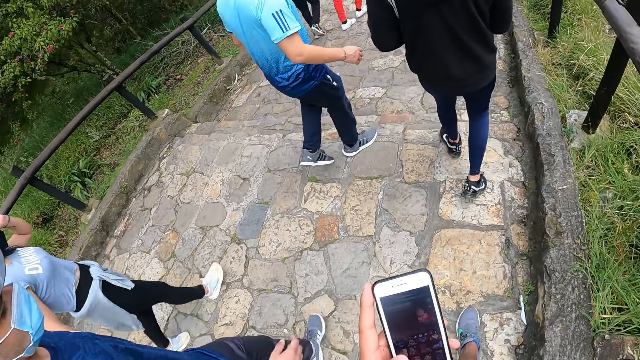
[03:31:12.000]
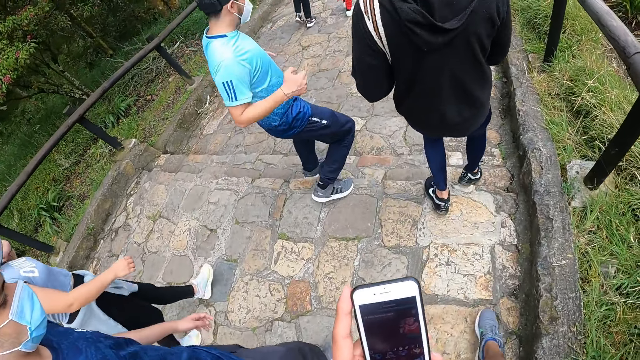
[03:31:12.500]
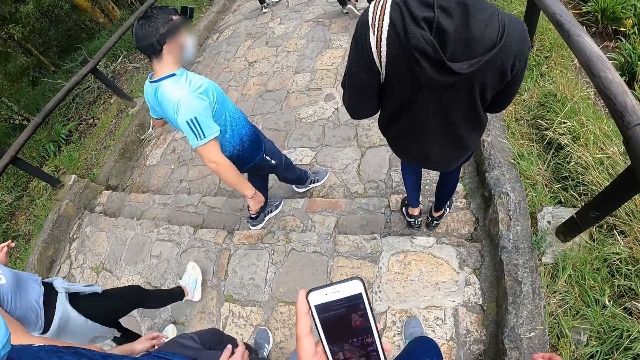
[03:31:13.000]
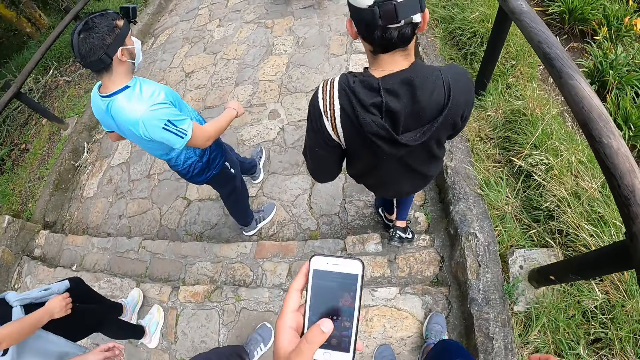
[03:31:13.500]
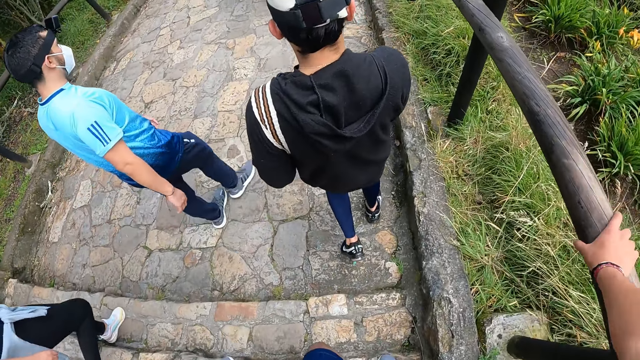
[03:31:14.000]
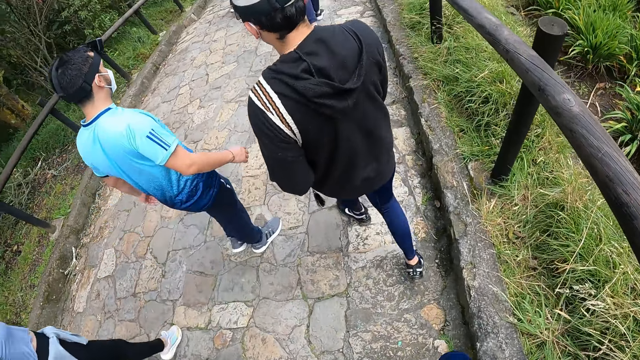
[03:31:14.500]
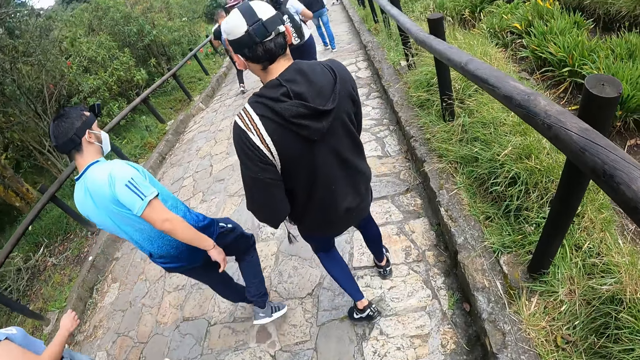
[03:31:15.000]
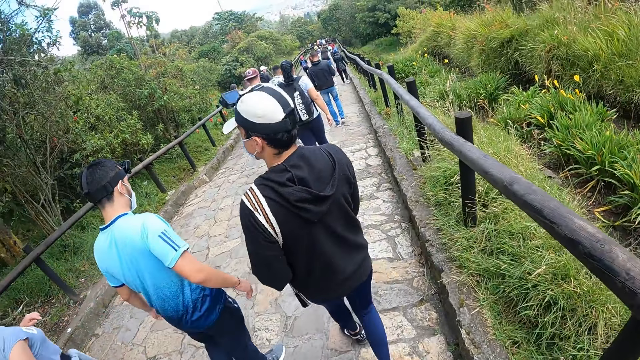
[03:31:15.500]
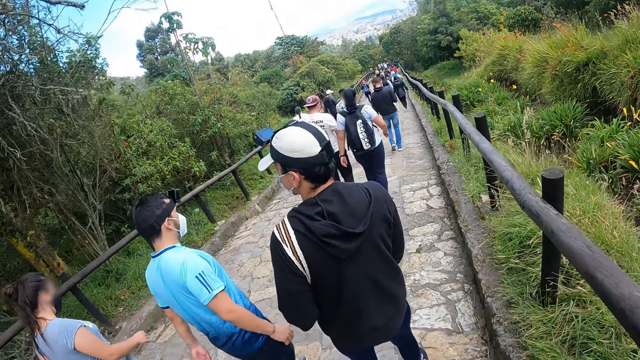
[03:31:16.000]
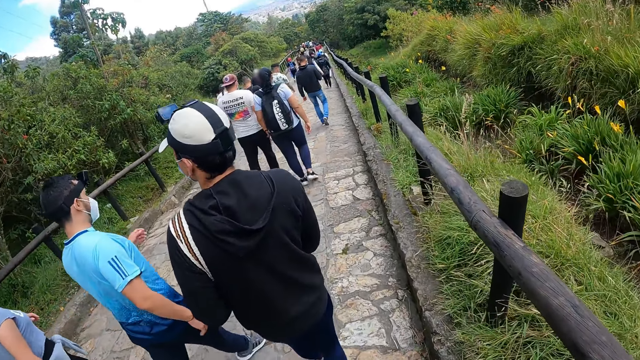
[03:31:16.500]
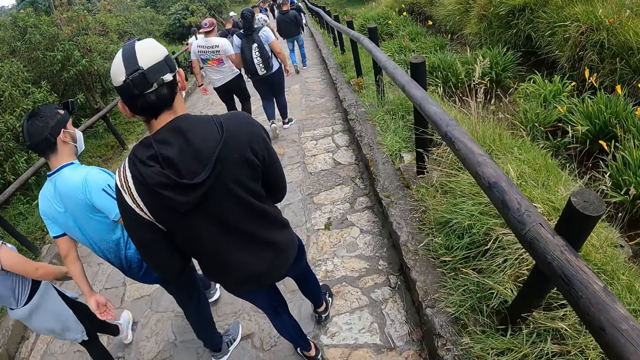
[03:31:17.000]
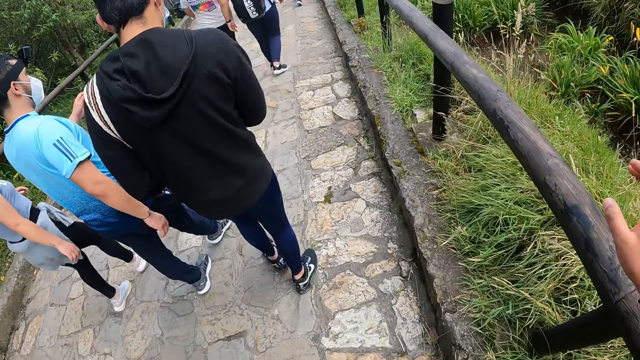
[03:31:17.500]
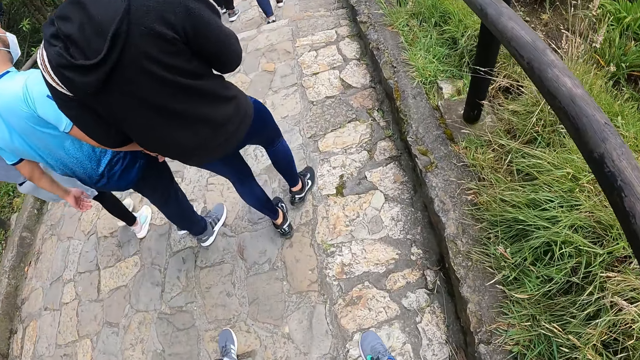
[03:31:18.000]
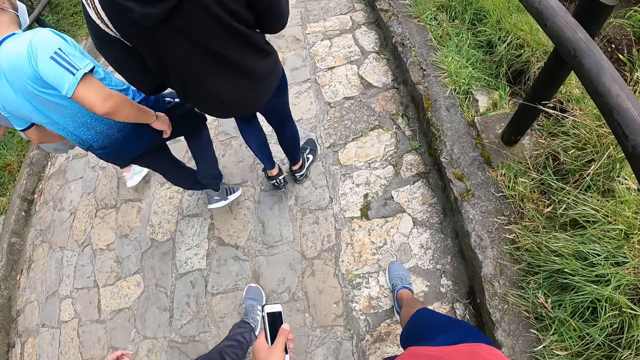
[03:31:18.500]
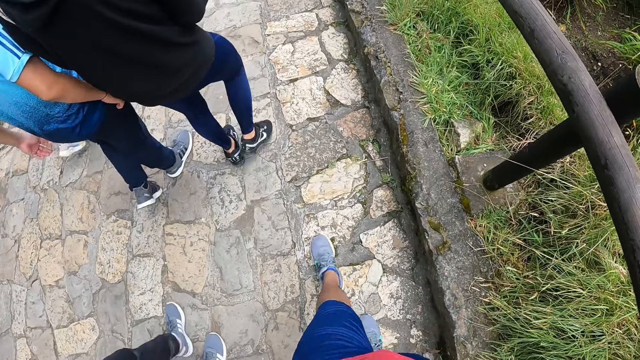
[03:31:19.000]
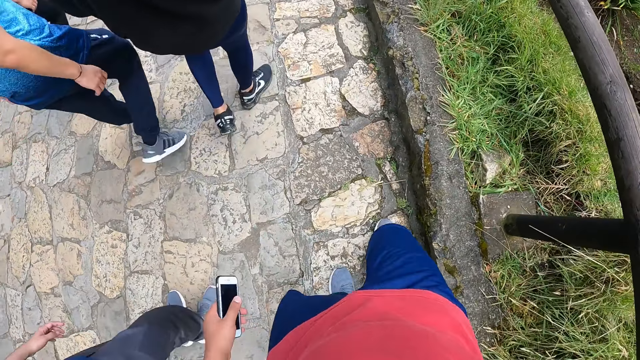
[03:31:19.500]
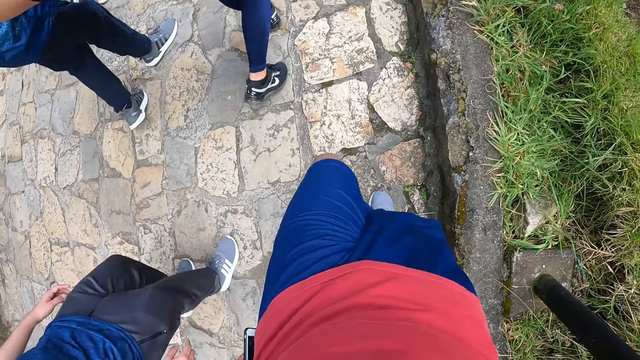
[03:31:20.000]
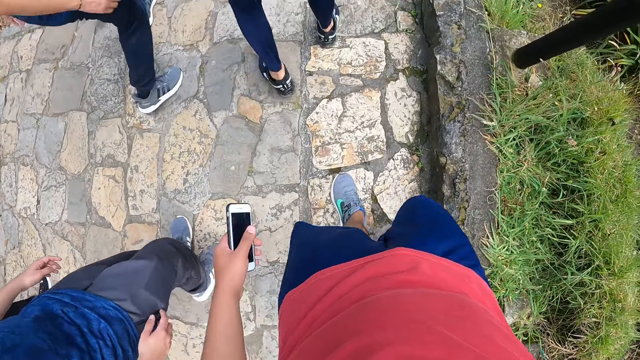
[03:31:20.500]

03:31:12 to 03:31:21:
The camera wearer places his right hand on the rail. He holds the phone in his left hand. He holds the wooden rail. He walks down the stairs. He places his right hand on the rail.

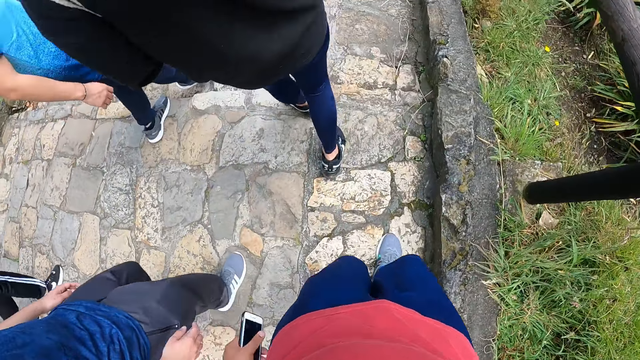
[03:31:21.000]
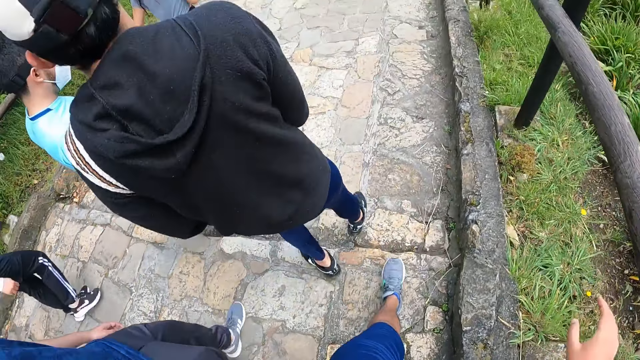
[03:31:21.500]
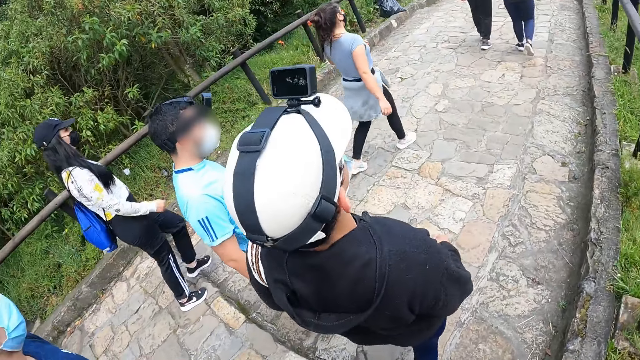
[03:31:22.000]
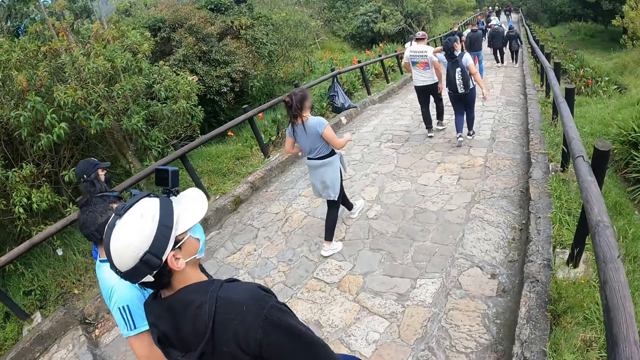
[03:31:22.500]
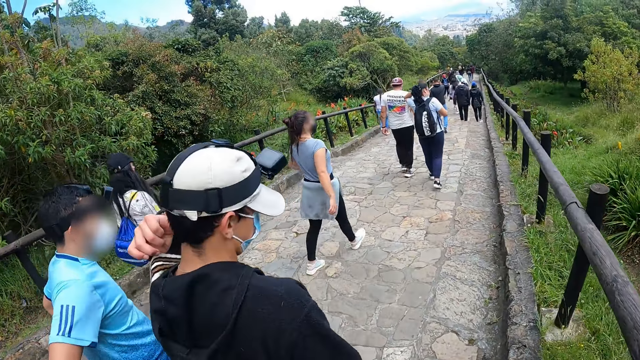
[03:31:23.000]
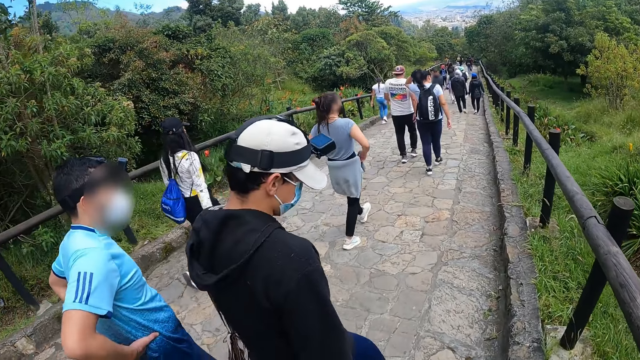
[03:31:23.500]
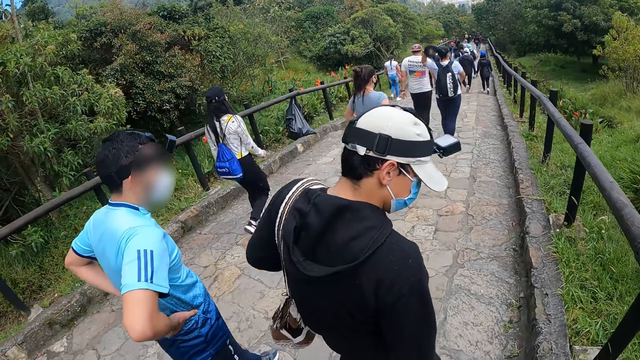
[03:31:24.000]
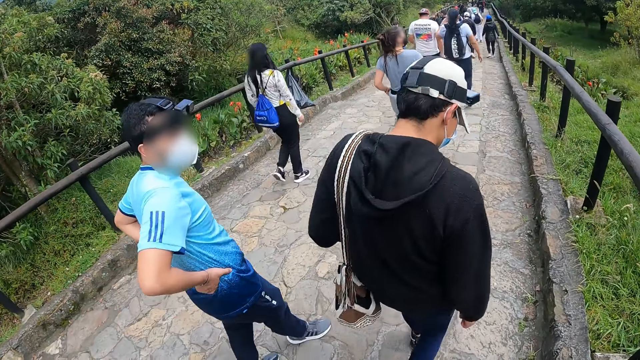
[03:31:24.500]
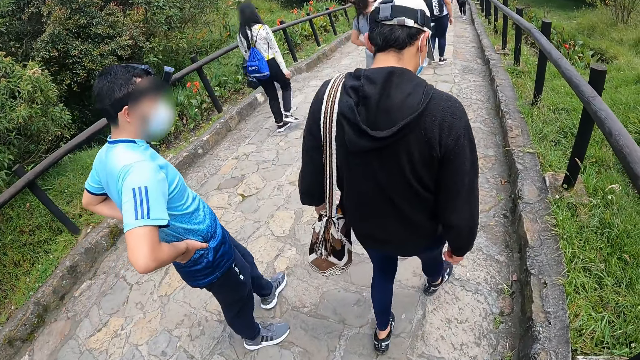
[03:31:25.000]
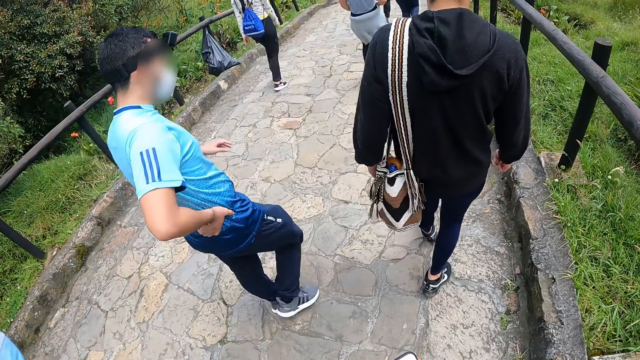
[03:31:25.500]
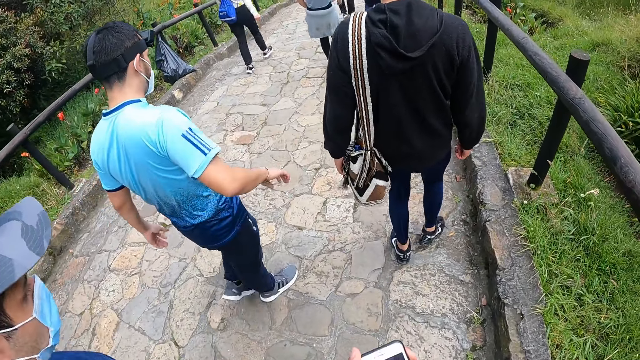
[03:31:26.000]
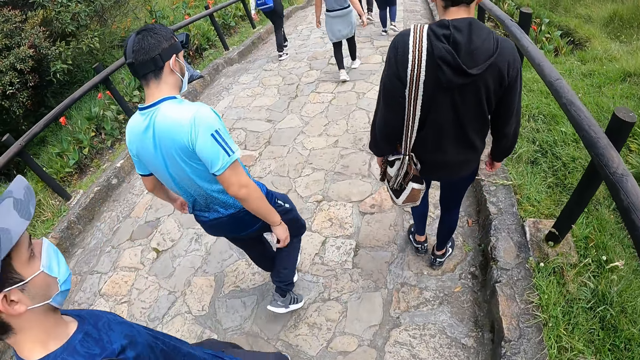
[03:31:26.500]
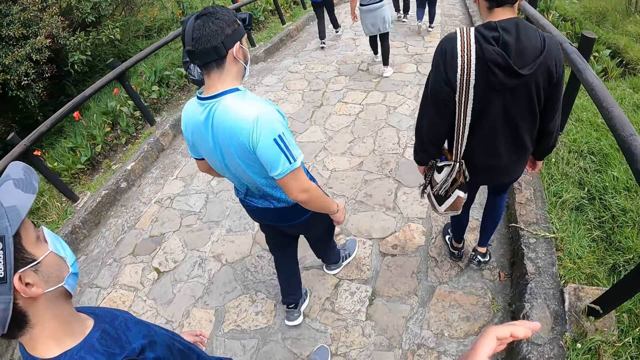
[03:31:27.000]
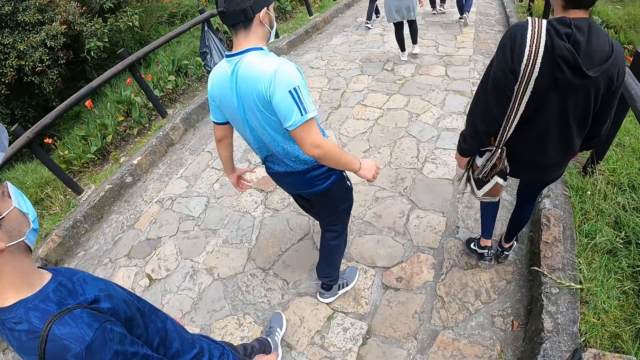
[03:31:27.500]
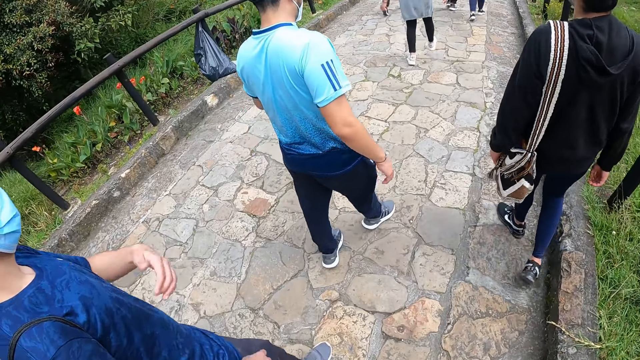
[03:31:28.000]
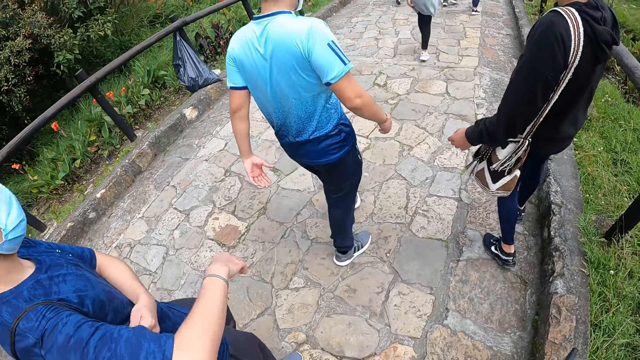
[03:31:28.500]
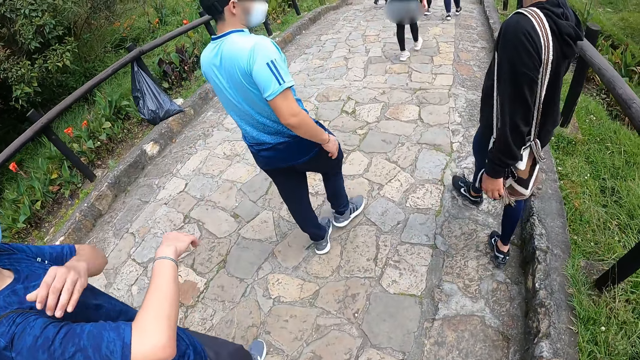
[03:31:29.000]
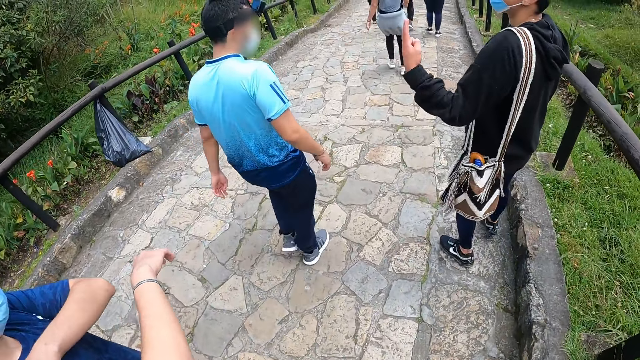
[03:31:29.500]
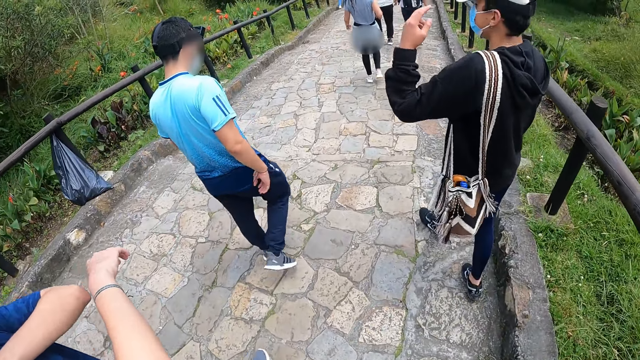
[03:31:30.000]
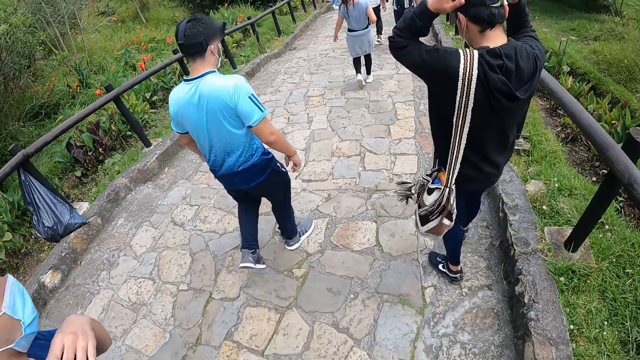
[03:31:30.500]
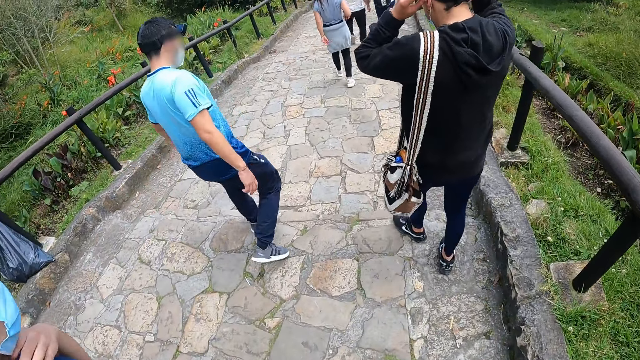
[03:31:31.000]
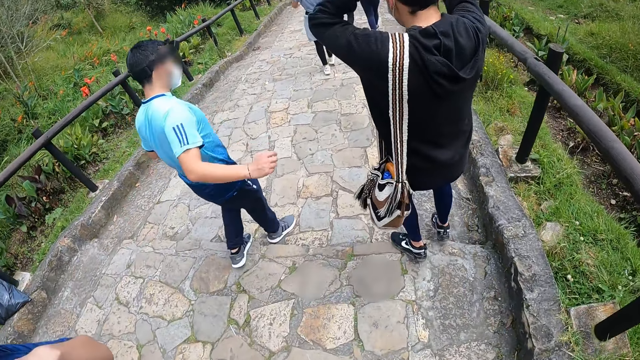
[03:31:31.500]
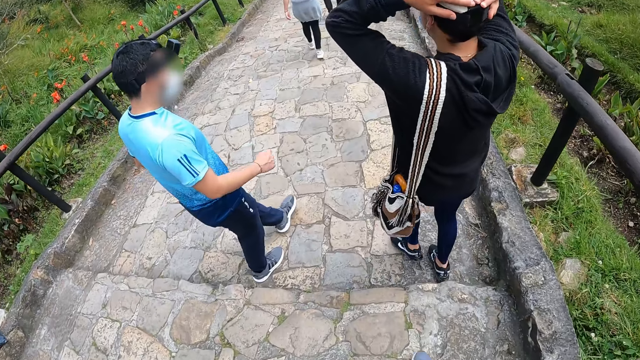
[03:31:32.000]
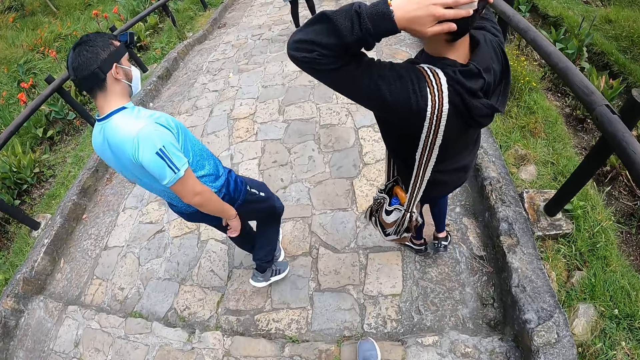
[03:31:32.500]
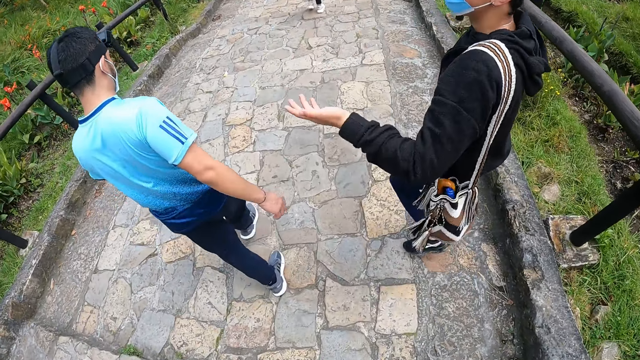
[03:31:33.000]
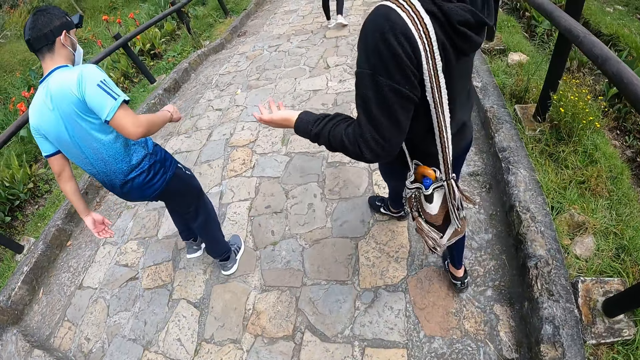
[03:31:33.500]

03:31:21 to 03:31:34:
A man adjusts a bag on his left shoulder with his left hand. Another man holds his waist with his hands. The second man removes his left hand from his waist, and removes his right hand from his waist. A third man rubs his body with his left hand.
